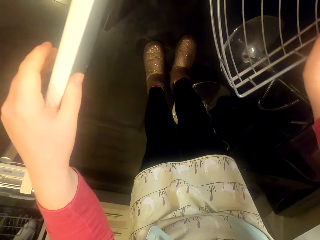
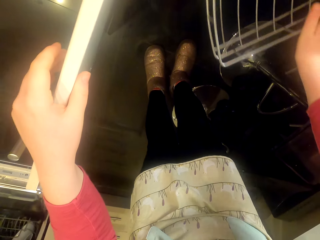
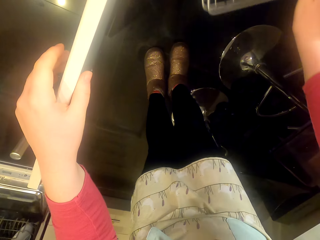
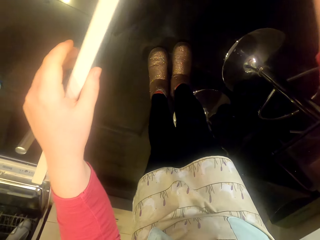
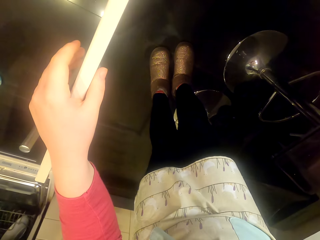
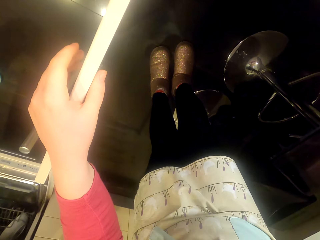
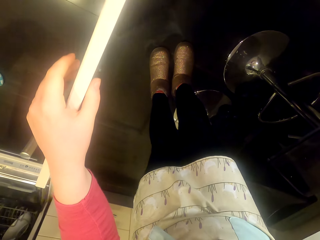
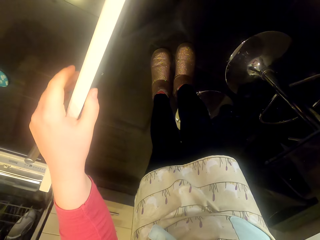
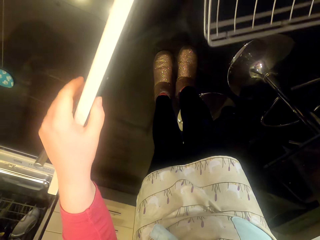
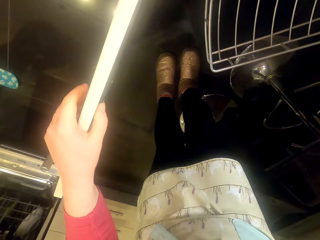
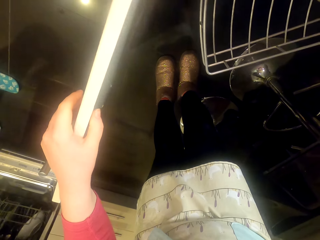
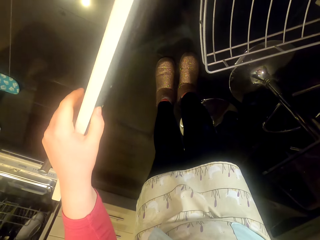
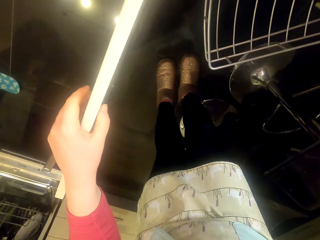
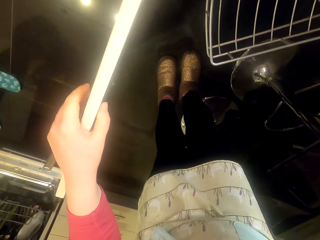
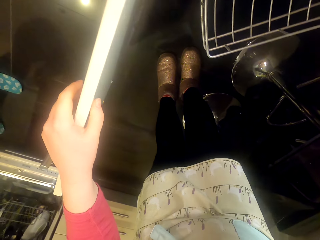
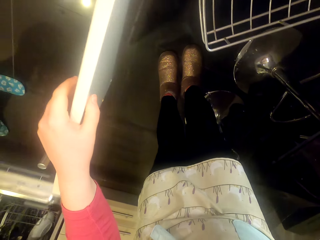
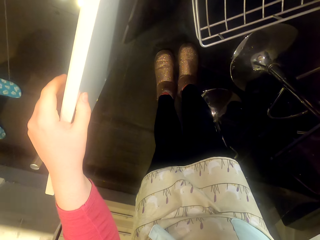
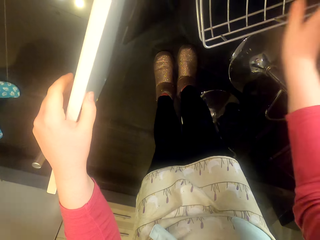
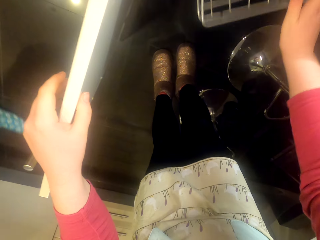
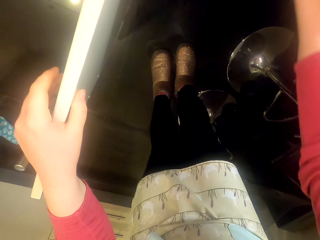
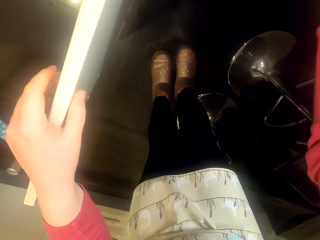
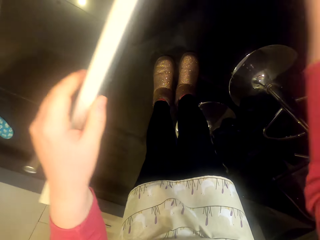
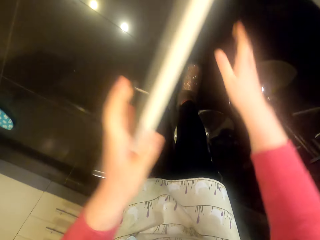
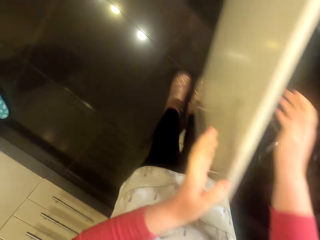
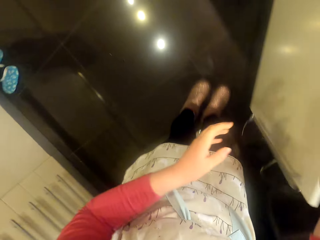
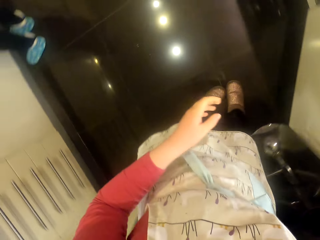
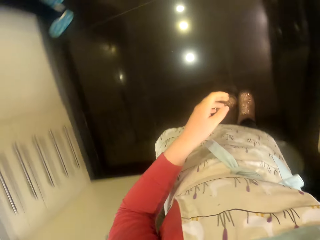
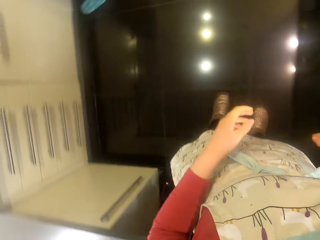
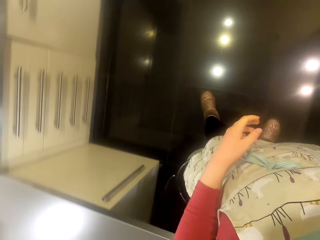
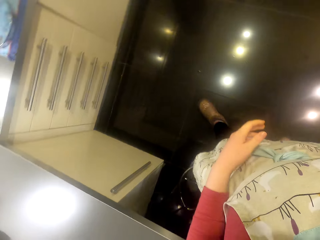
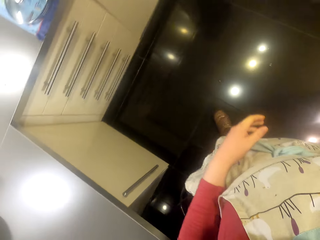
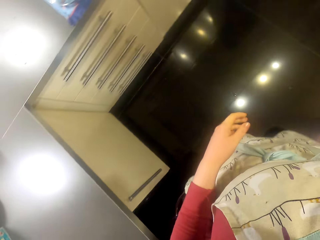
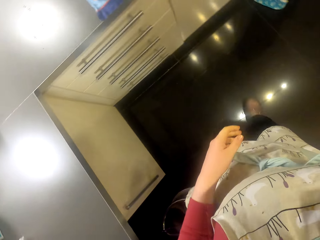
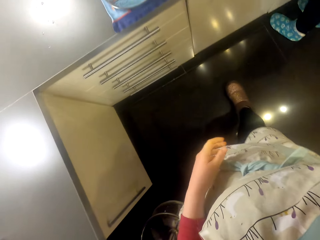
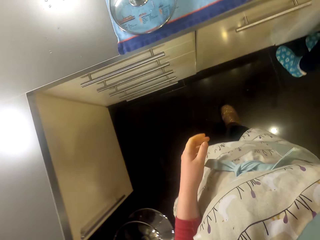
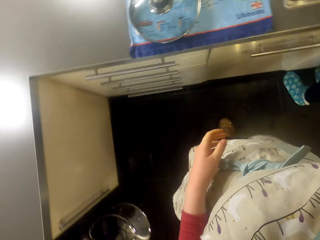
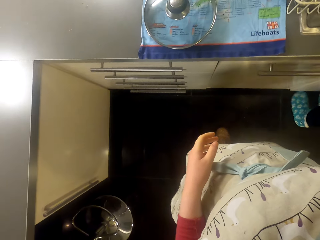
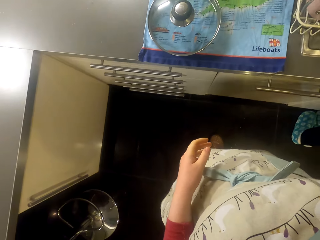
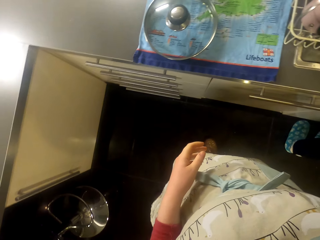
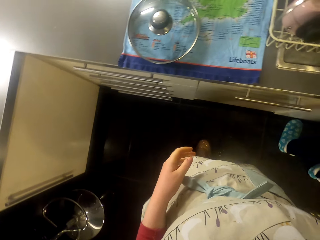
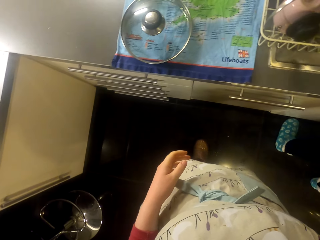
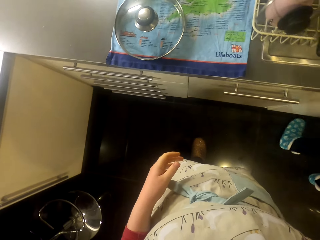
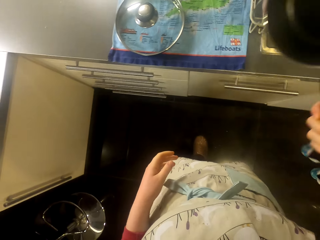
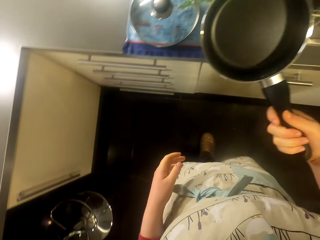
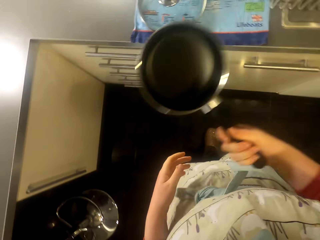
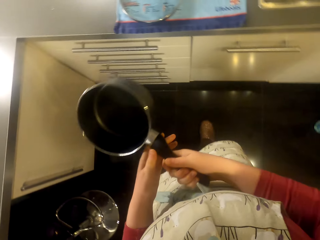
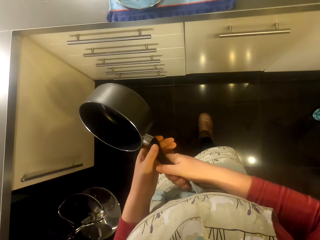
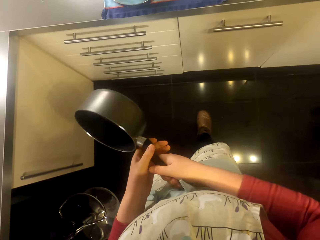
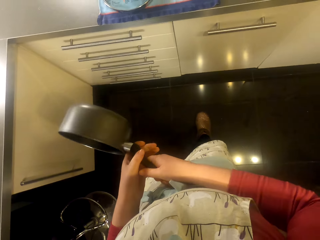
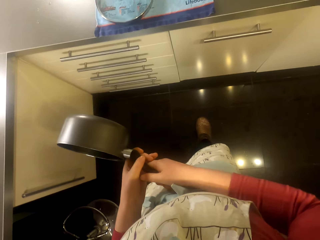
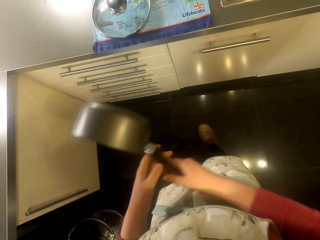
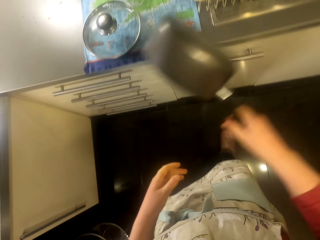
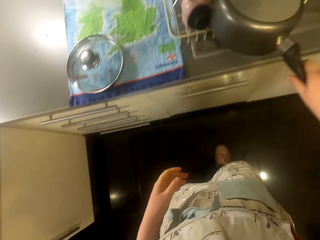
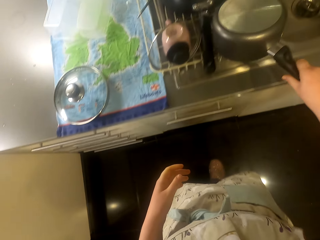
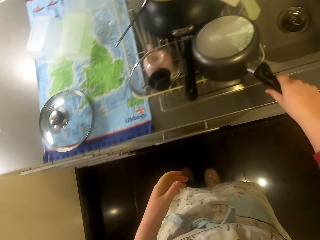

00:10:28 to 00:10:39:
The camera wearer puts the rack in the cabinet. They close the cabinet door. They walk around the room. They hold a pan.

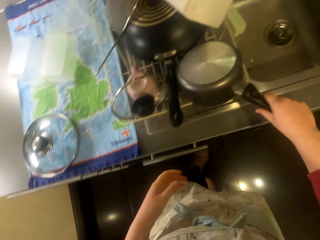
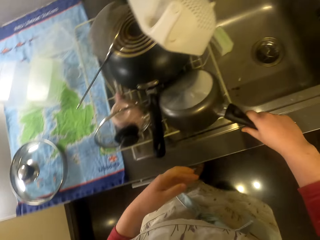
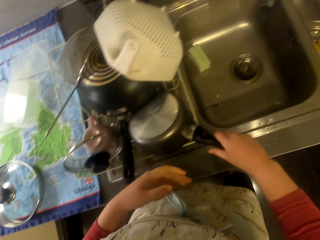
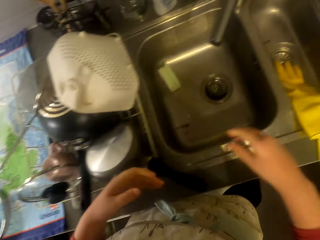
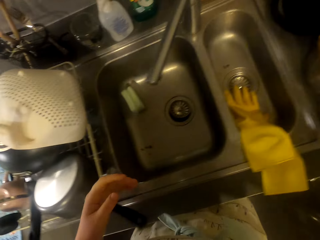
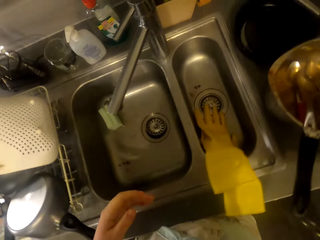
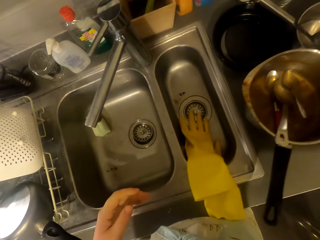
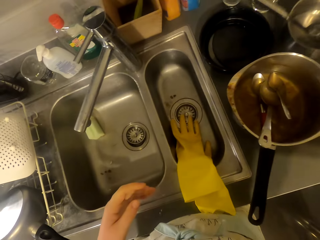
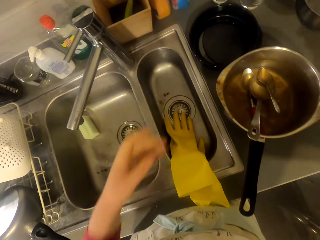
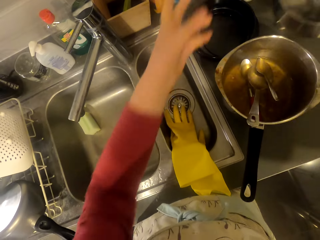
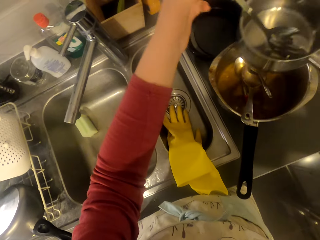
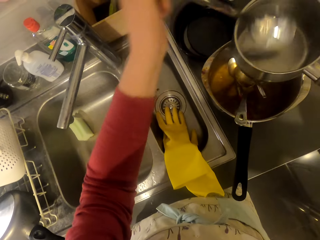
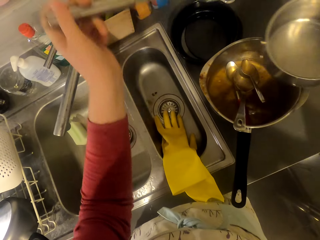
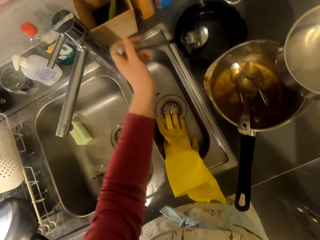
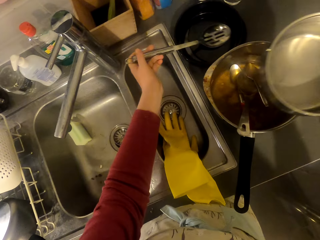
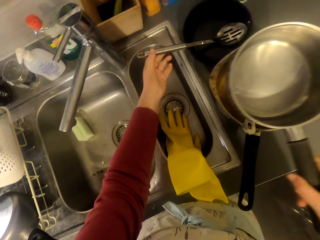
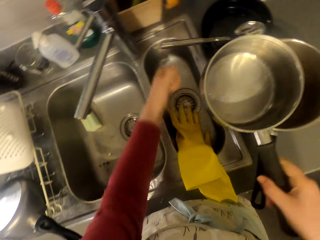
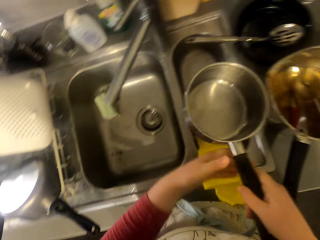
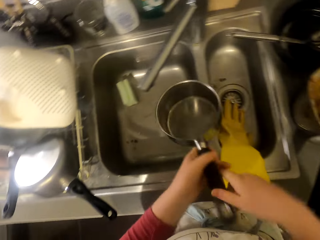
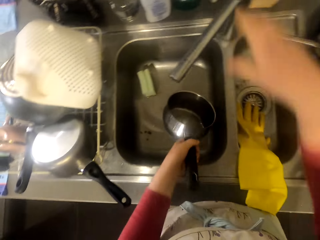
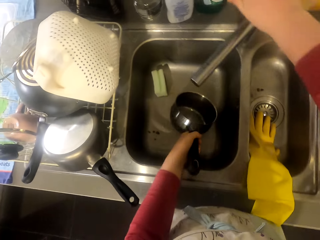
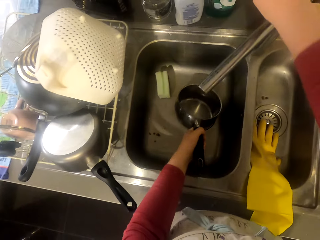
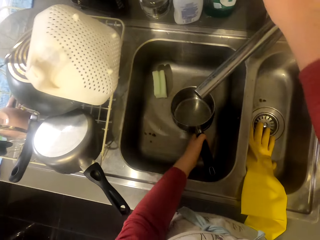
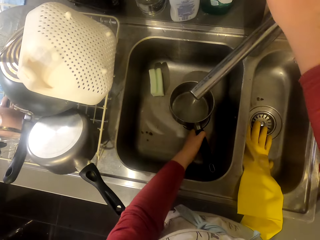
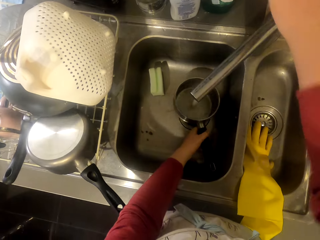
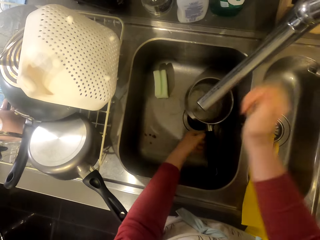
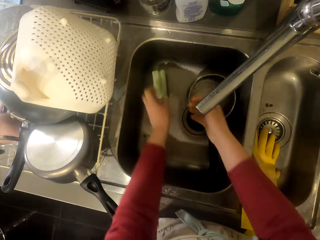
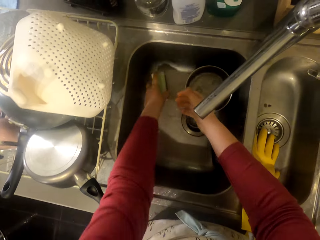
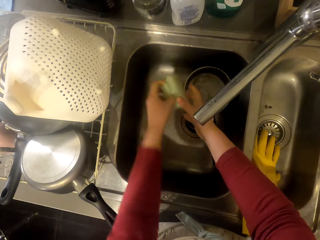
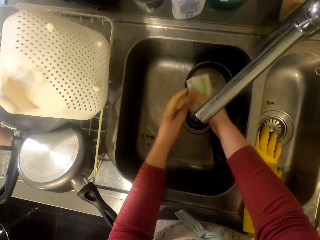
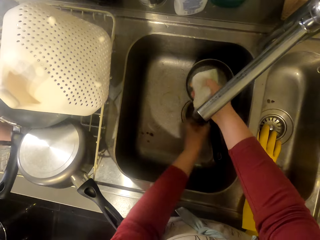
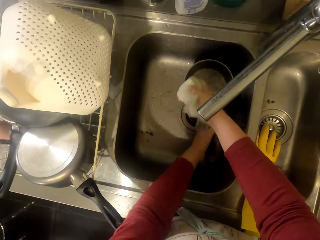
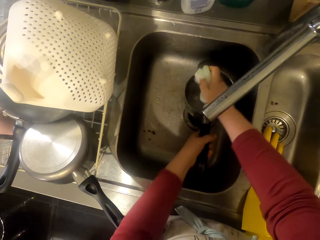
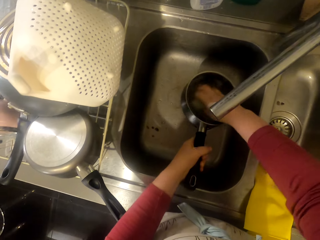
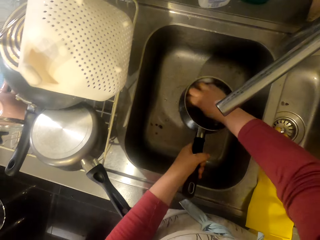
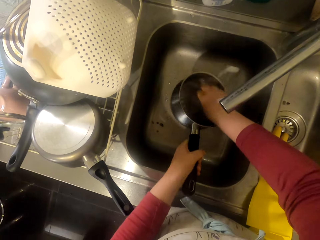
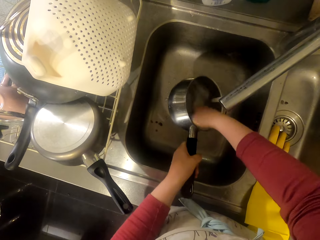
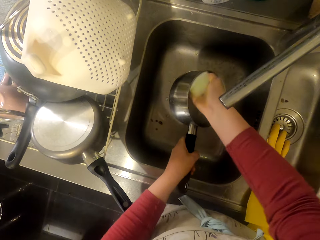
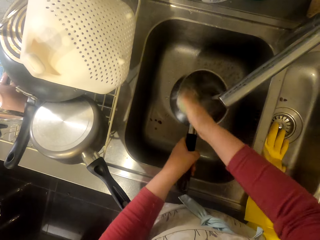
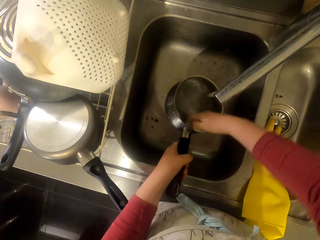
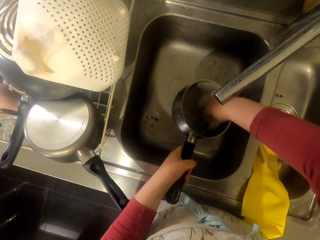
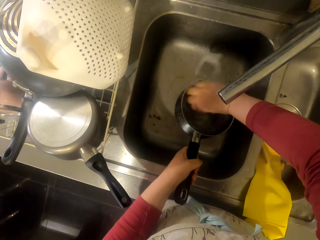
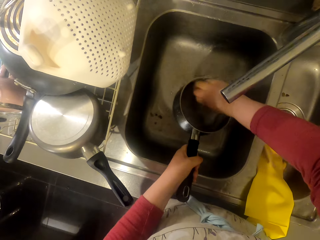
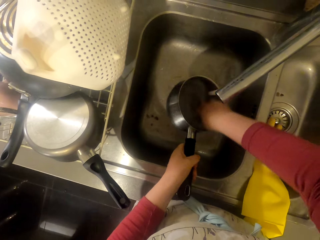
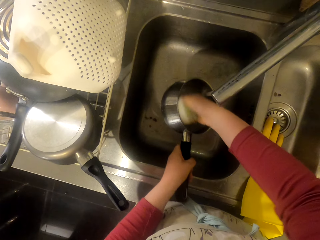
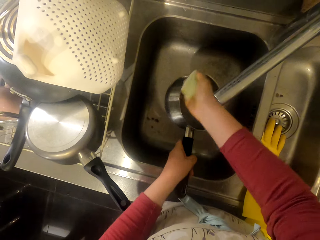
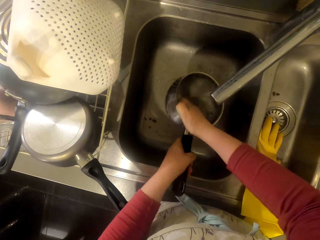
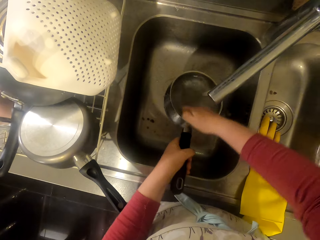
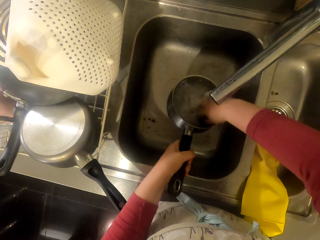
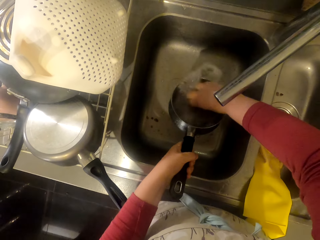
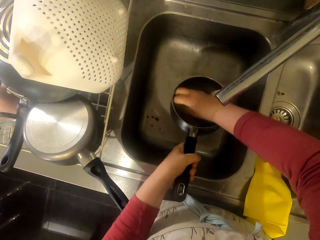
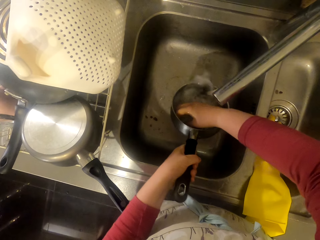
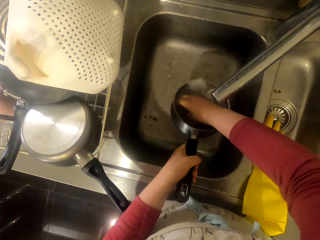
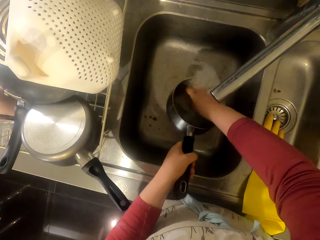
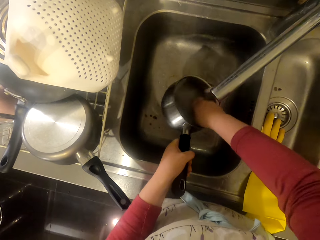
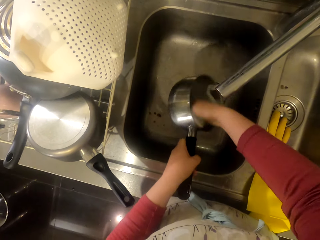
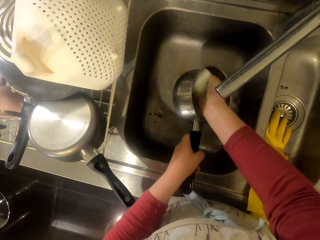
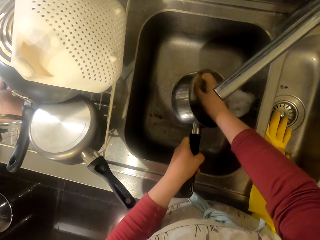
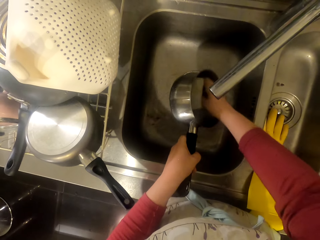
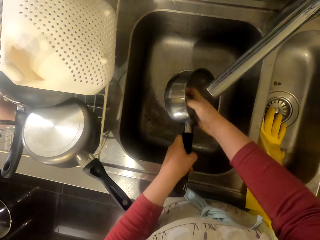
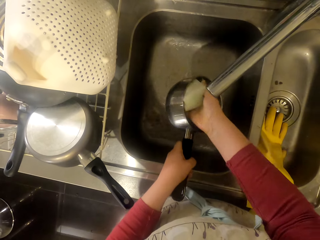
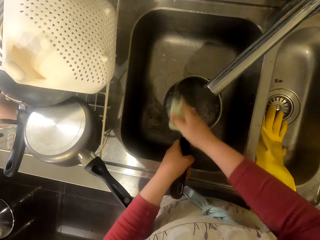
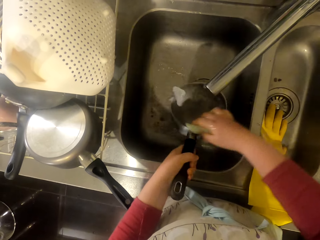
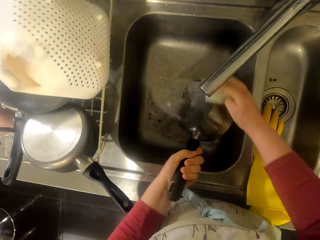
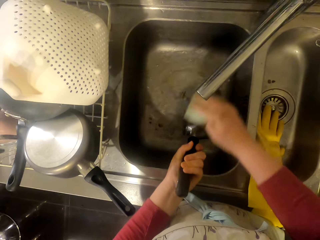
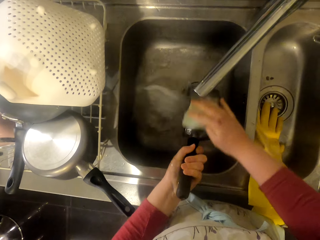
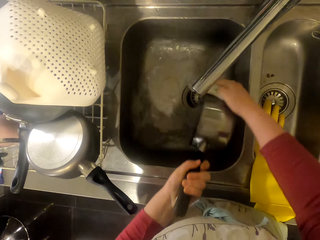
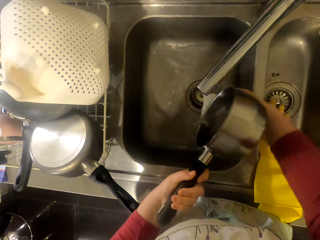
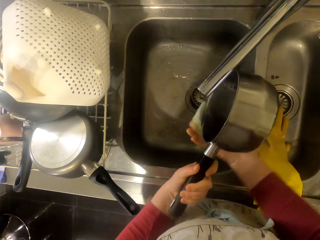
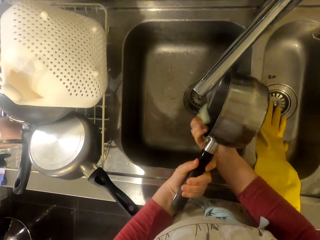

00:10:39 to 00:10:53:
The camera wearer takes the pan and returns the pan on the utensil rack. They walk around the room. They pick up a pan, pick up the cooking spoon and put the cooking spoon in the pan. They open the water tap. They pick up the cleaning sponge. They wash the cooking pan in the sink with the sponge.
